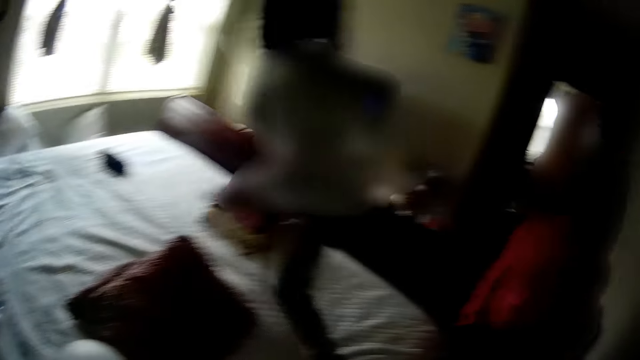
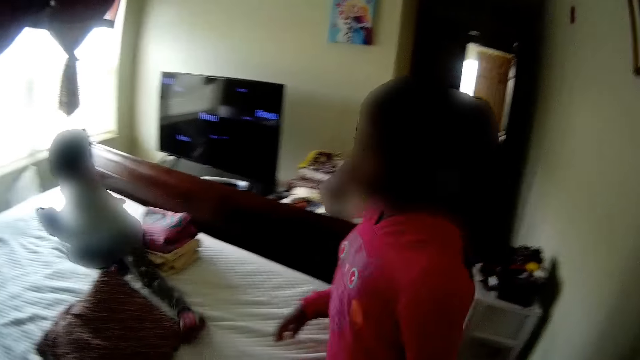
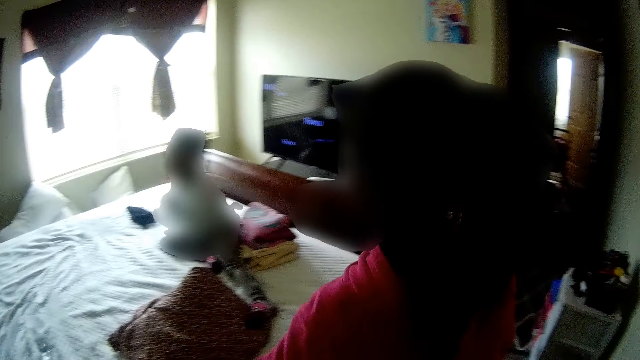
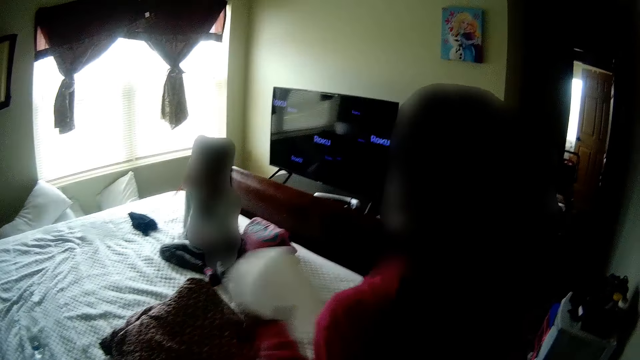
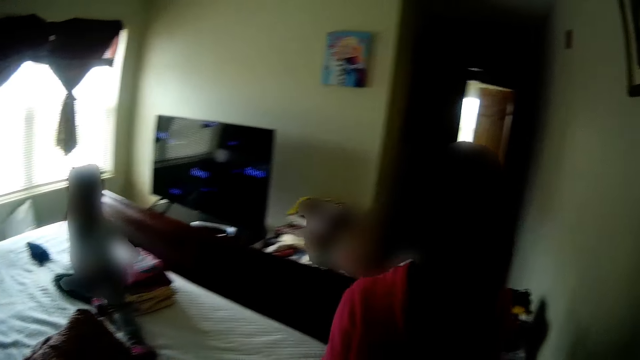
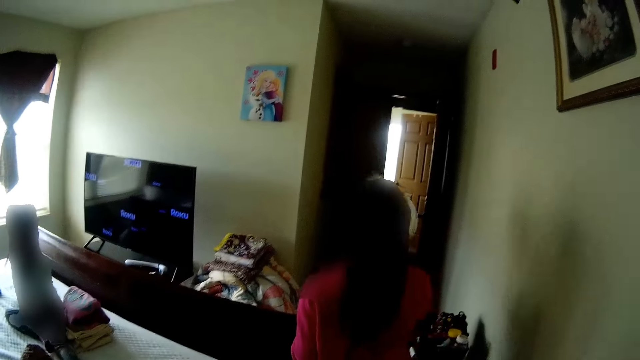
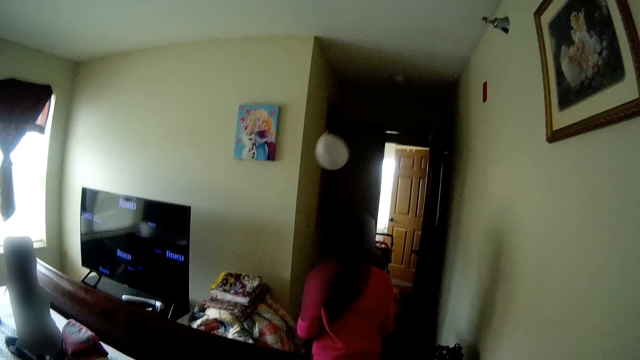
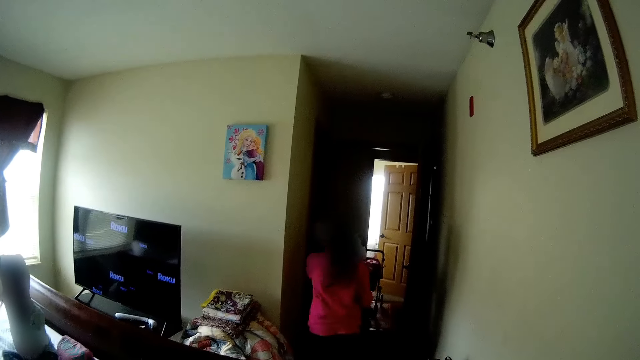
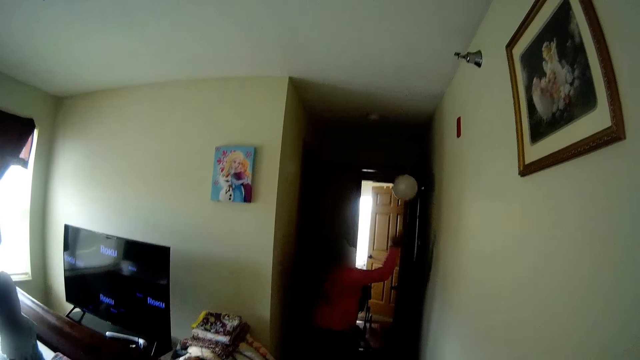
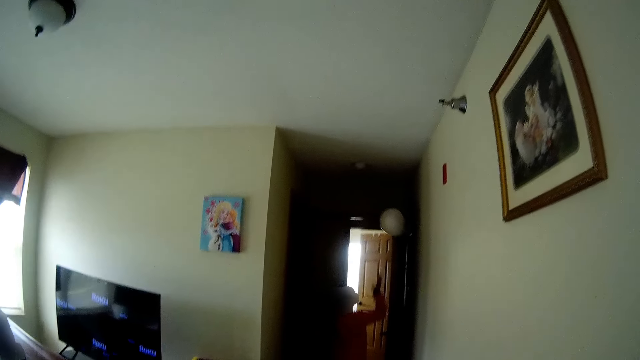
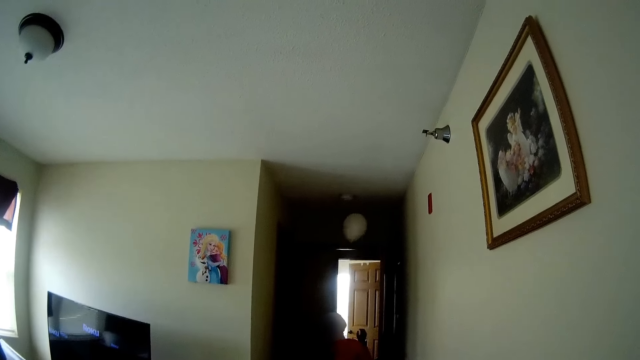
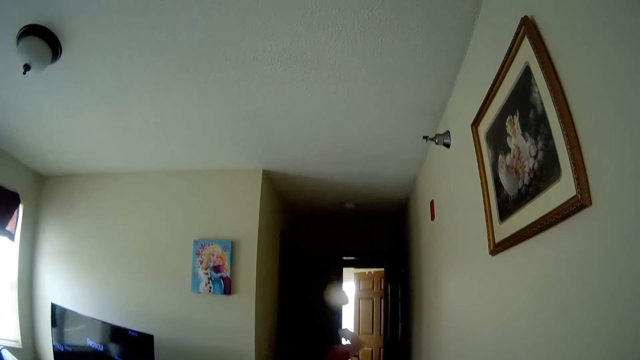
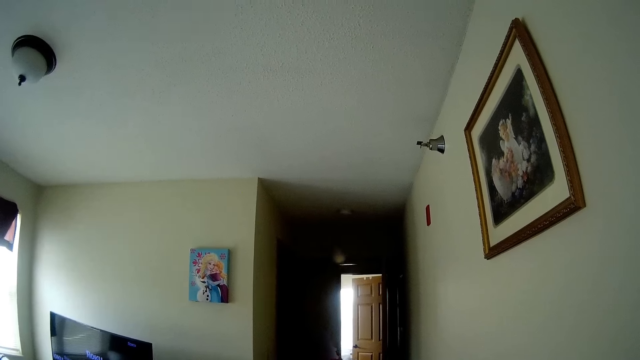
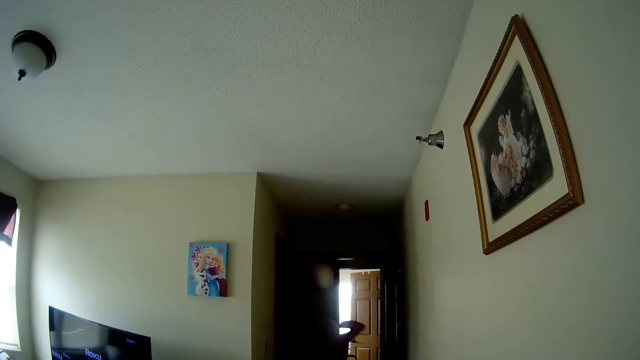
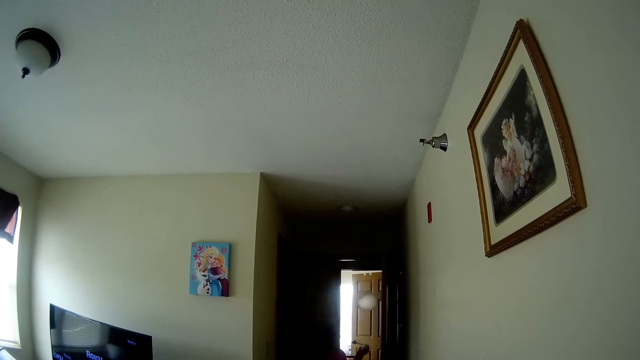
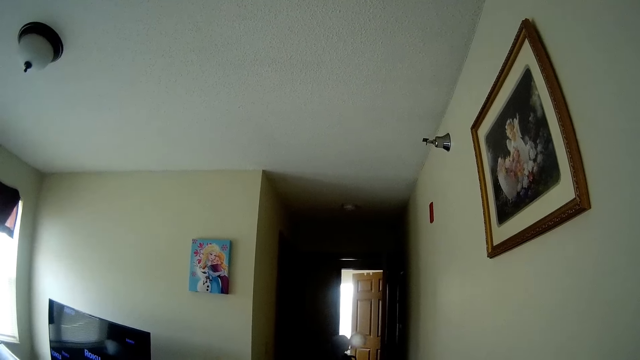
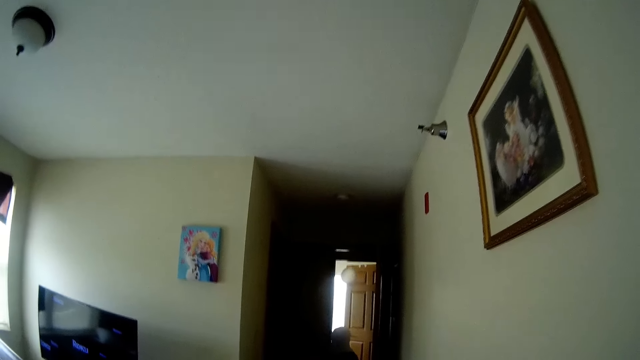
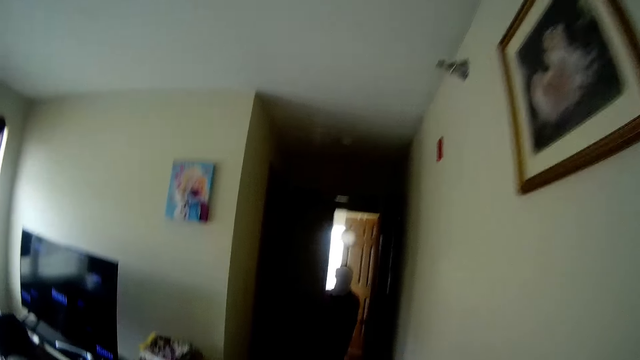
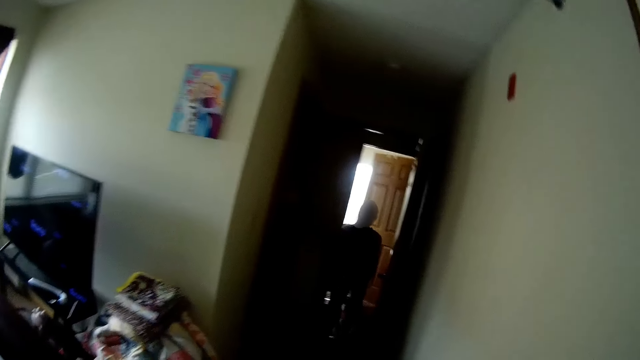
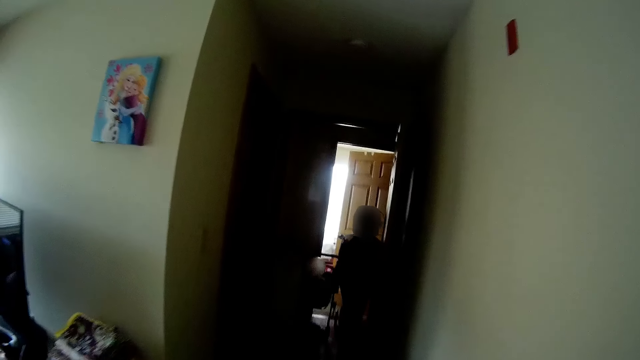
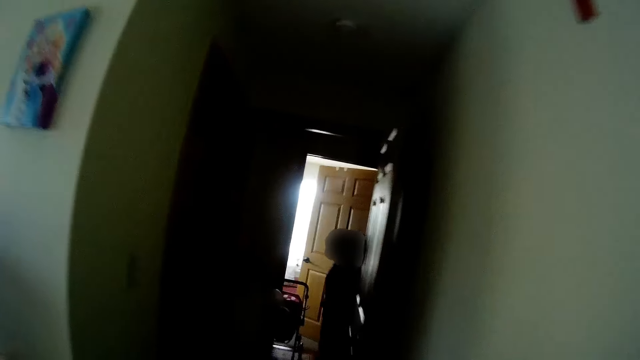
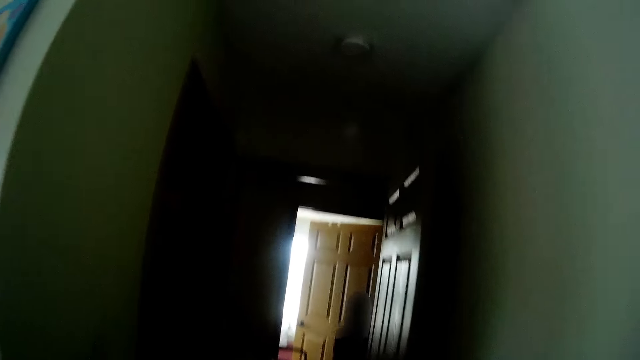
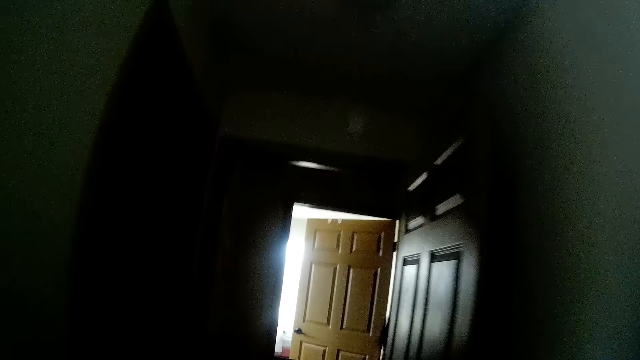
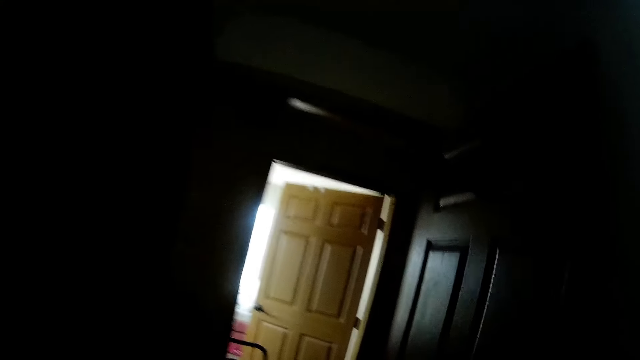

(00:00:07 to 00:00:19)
A girl sits on the mattress. Another girl picks a balloon from the mattress with her left hand. The other girl walks into a bathroom from the bedroom. The other girl plays with the balloon with her hands. The camera wearer interacts with a child. They walk to a hallway from the bedroom.

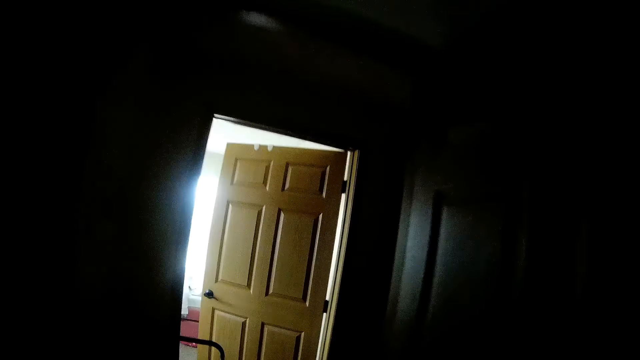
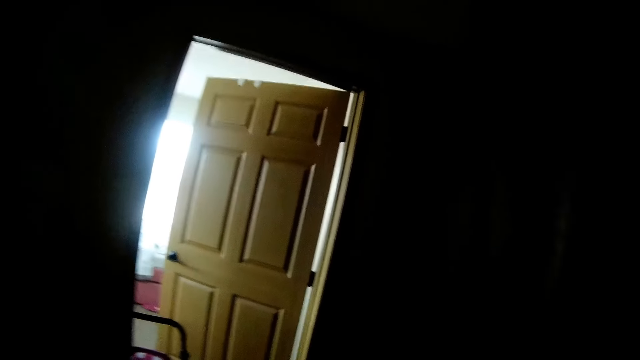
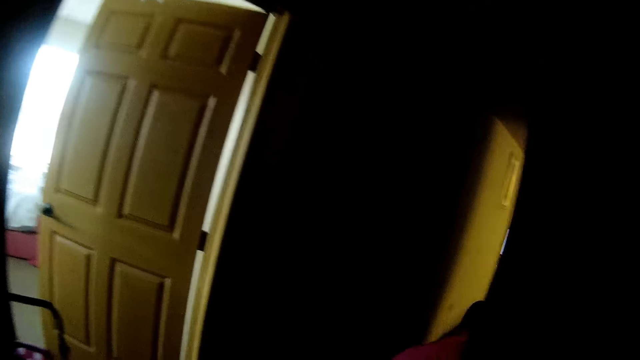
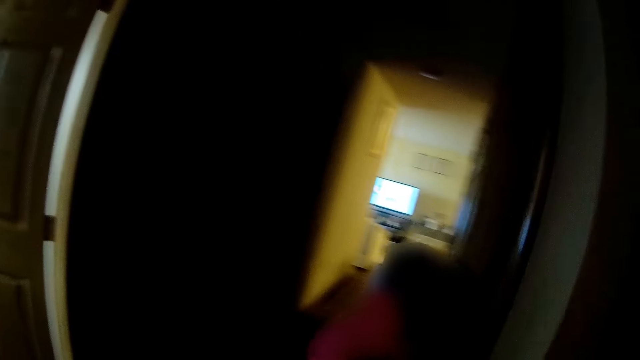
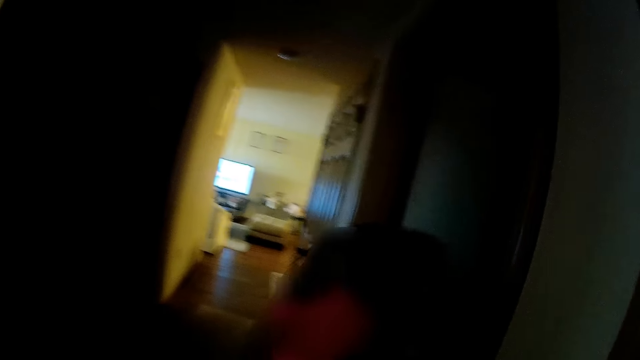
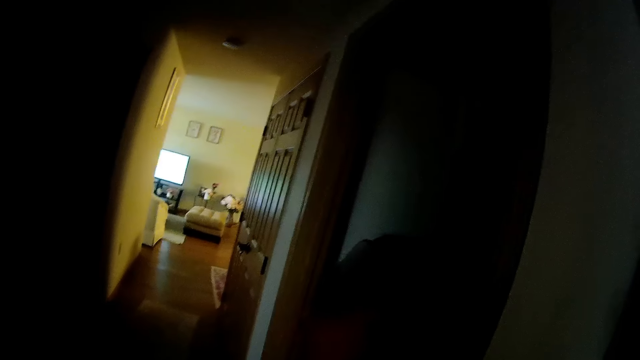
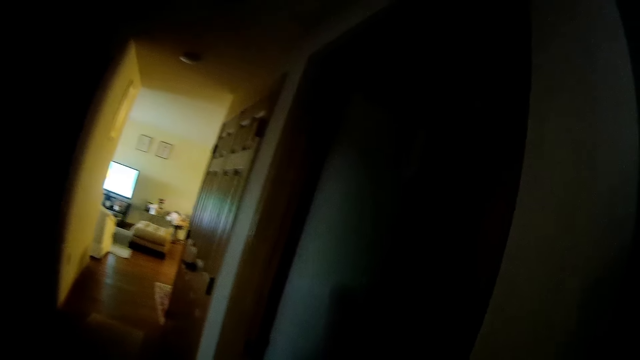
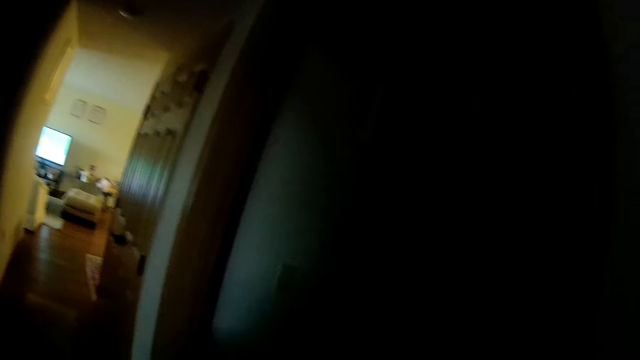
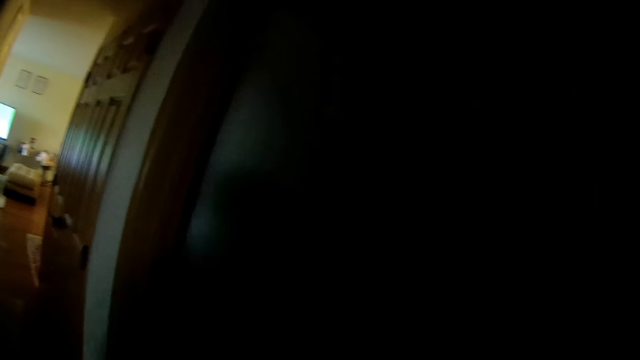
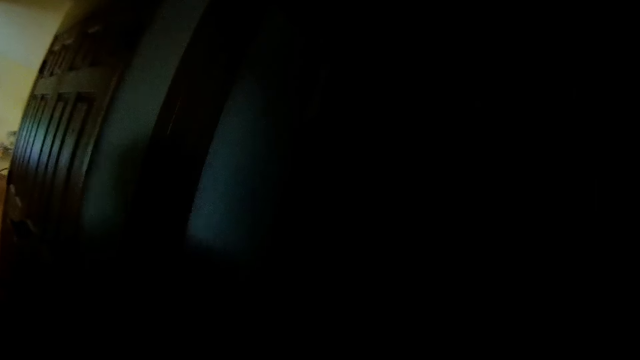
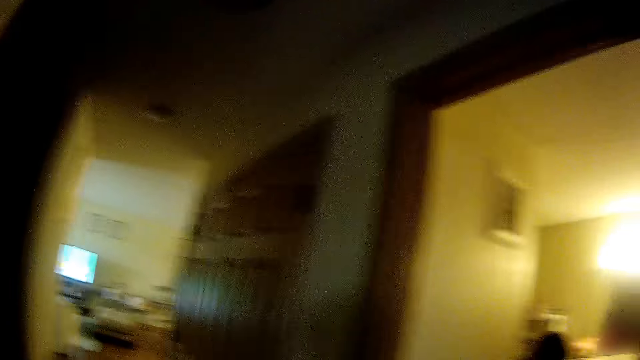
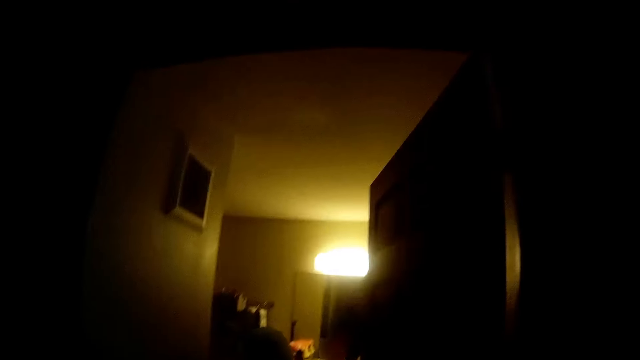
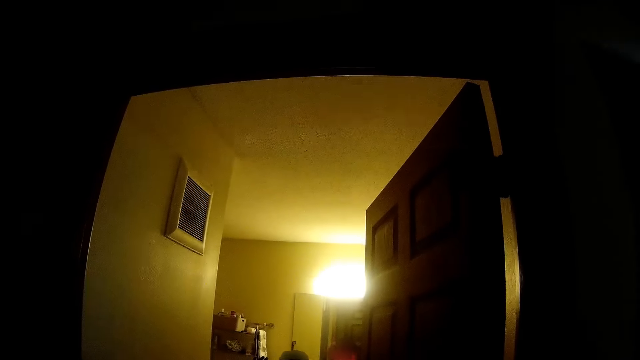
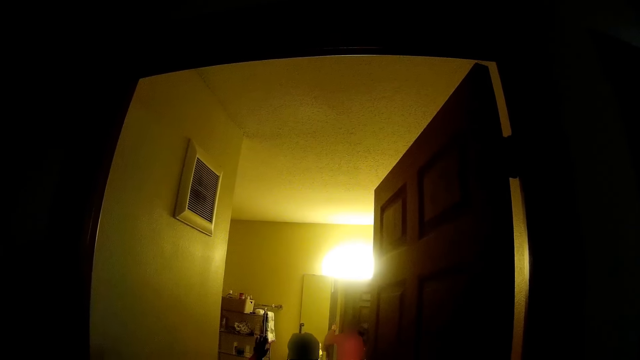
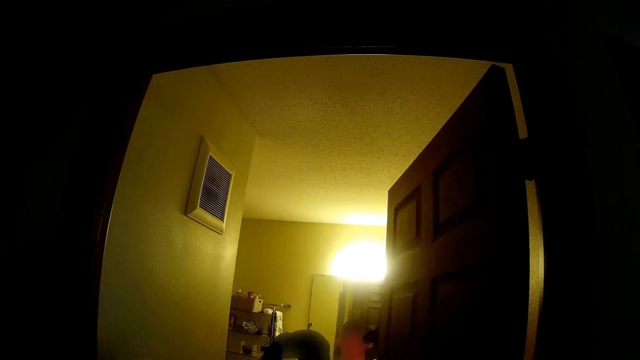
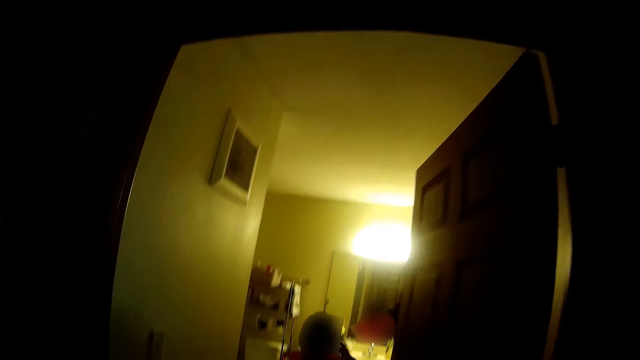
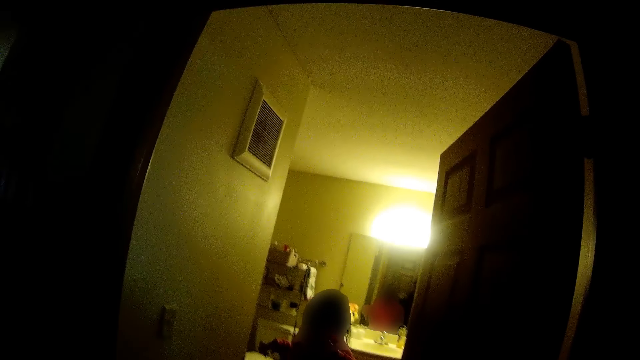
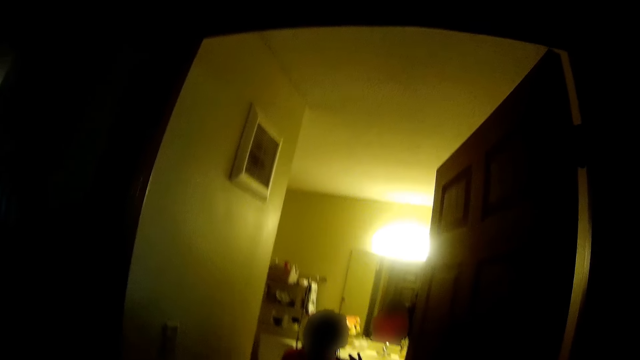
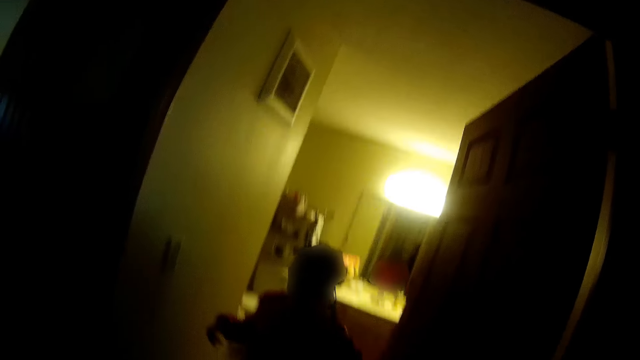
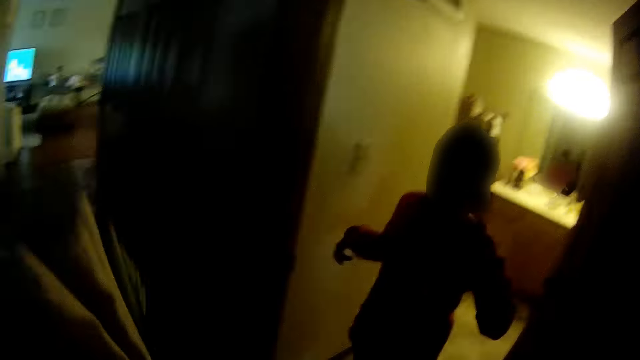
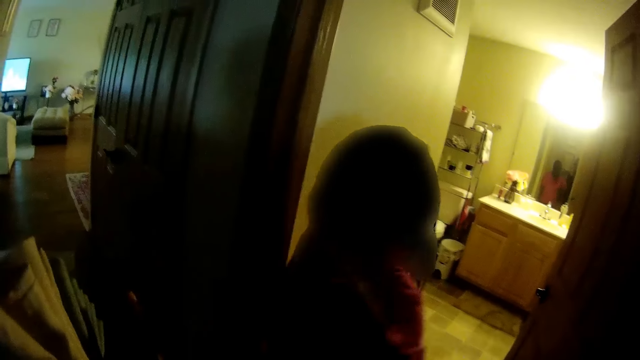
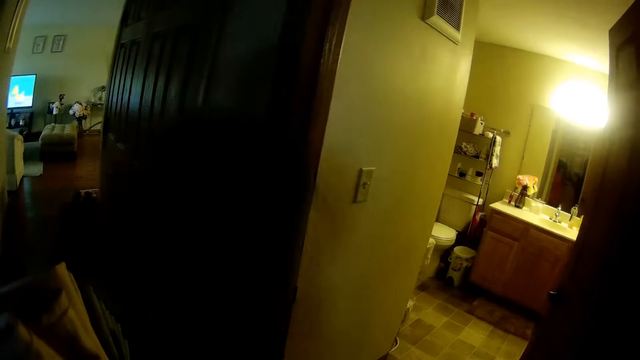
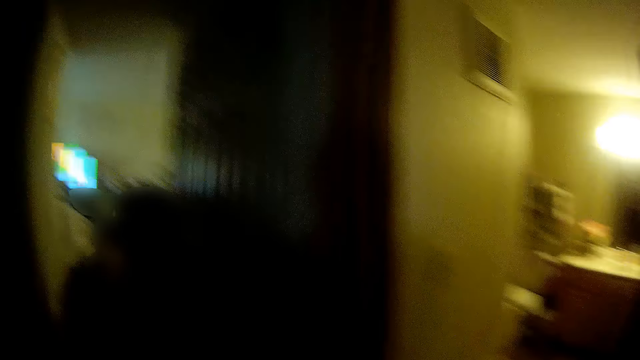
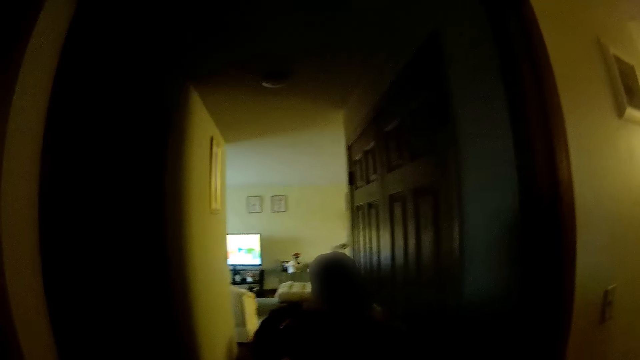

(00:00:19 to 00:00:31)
The girl opens a door with her right hand. The girl switches on a light in the bathroom with her left hand. The girl walks into a living room from the bathroom.
